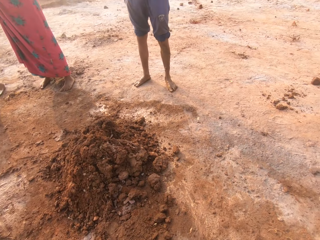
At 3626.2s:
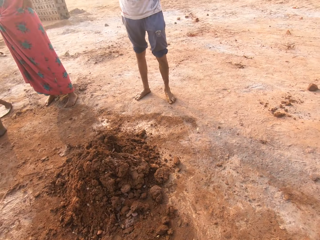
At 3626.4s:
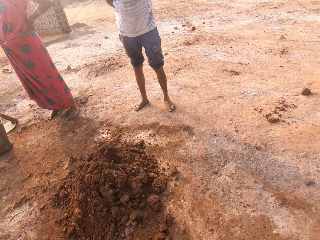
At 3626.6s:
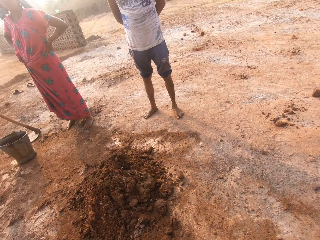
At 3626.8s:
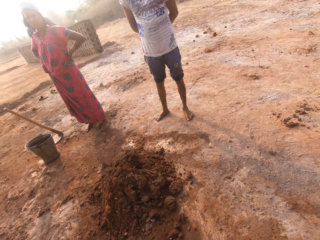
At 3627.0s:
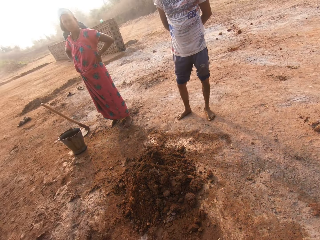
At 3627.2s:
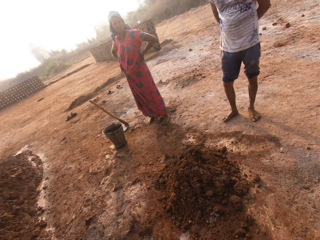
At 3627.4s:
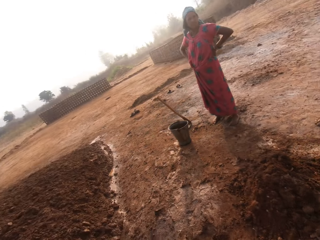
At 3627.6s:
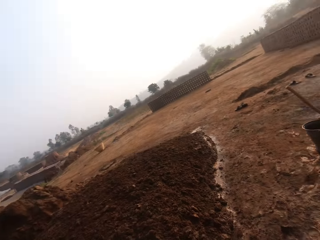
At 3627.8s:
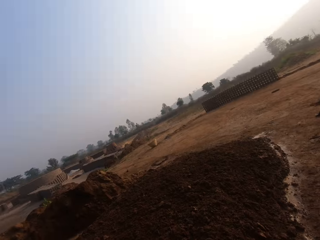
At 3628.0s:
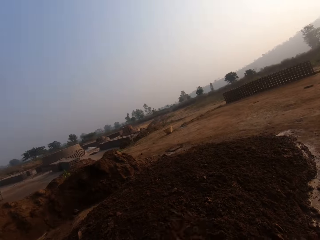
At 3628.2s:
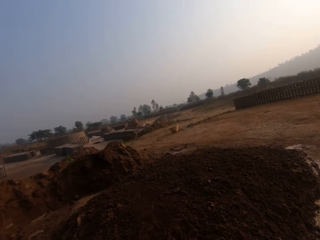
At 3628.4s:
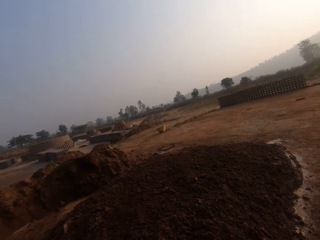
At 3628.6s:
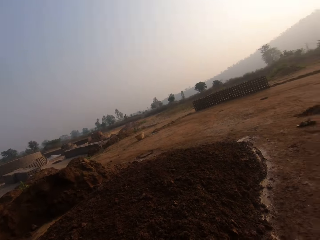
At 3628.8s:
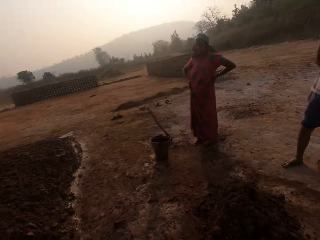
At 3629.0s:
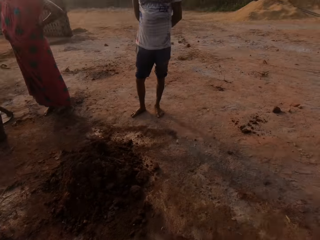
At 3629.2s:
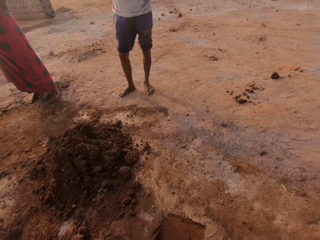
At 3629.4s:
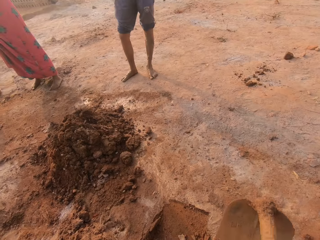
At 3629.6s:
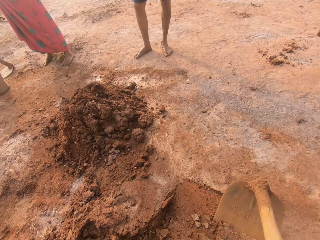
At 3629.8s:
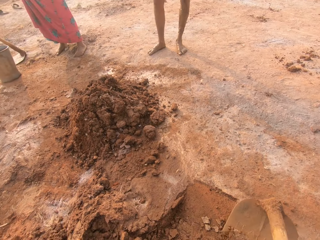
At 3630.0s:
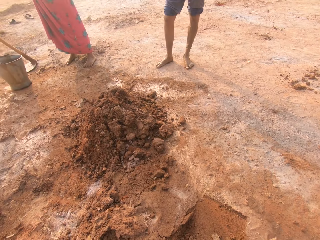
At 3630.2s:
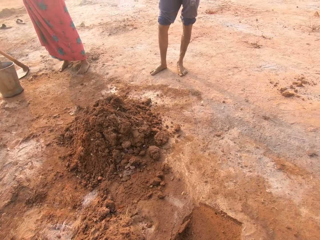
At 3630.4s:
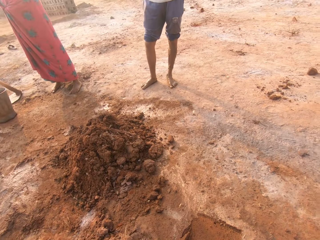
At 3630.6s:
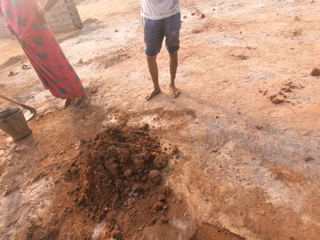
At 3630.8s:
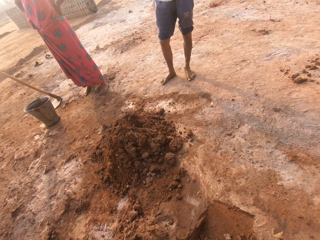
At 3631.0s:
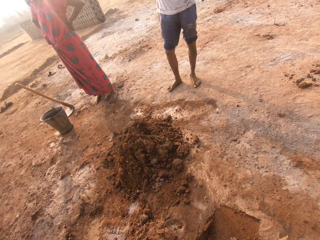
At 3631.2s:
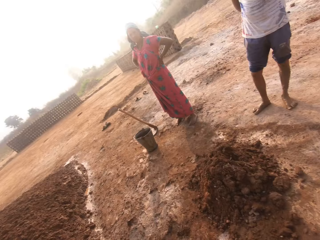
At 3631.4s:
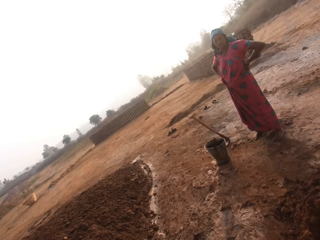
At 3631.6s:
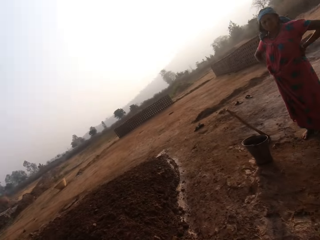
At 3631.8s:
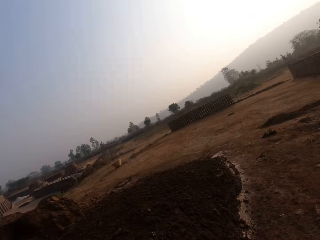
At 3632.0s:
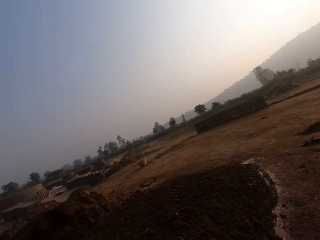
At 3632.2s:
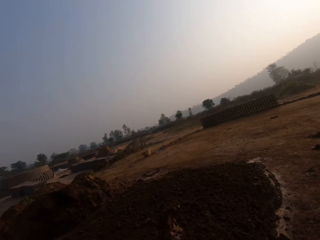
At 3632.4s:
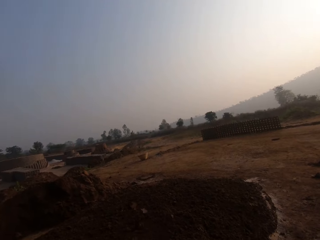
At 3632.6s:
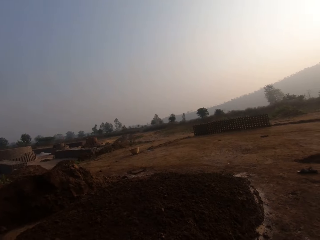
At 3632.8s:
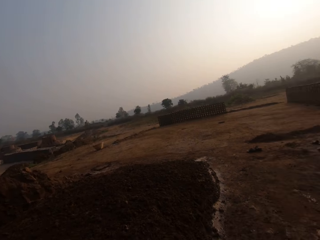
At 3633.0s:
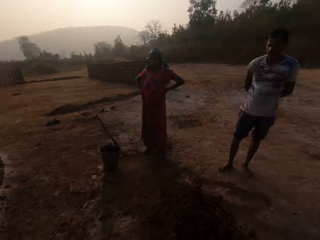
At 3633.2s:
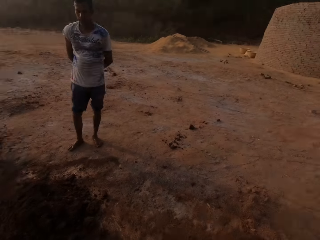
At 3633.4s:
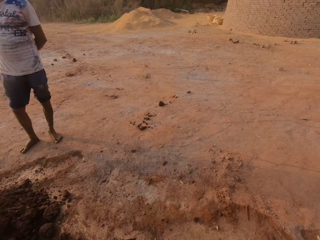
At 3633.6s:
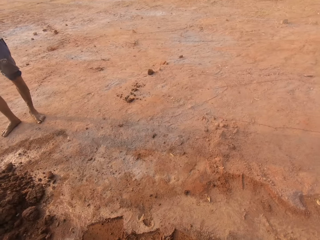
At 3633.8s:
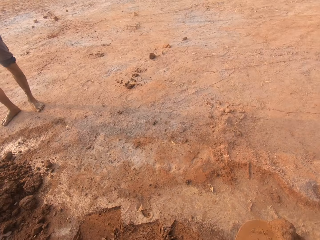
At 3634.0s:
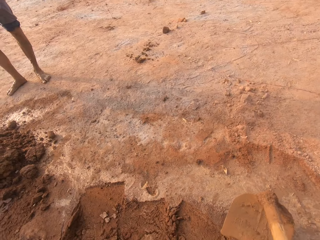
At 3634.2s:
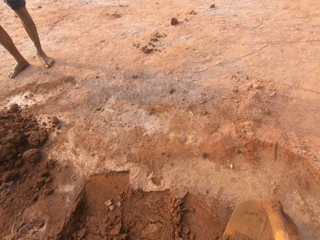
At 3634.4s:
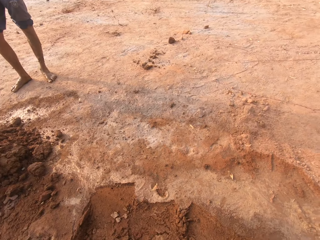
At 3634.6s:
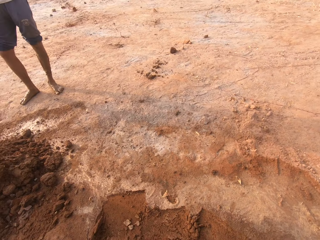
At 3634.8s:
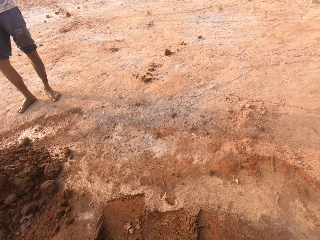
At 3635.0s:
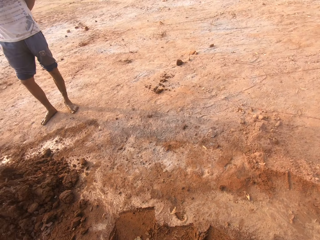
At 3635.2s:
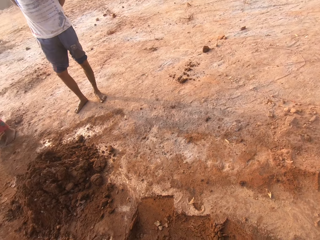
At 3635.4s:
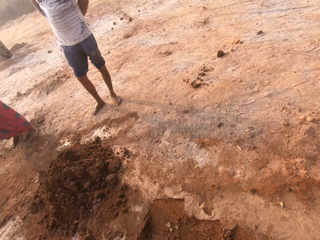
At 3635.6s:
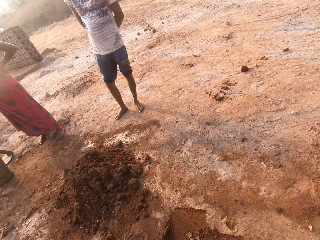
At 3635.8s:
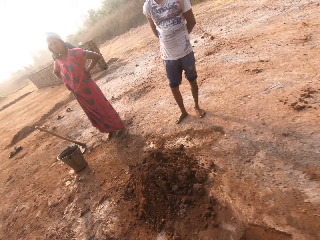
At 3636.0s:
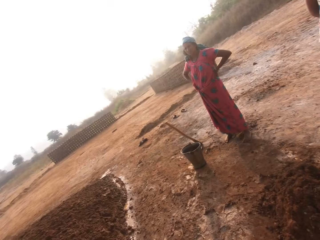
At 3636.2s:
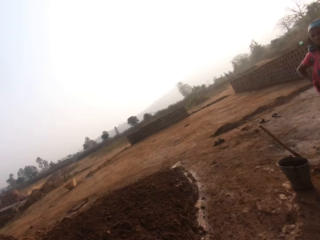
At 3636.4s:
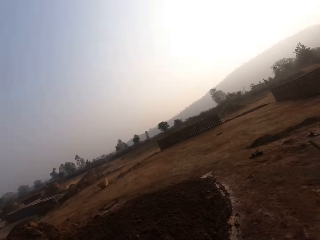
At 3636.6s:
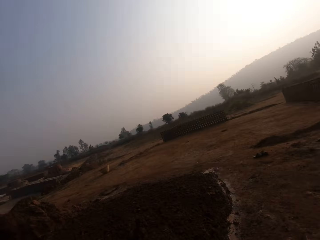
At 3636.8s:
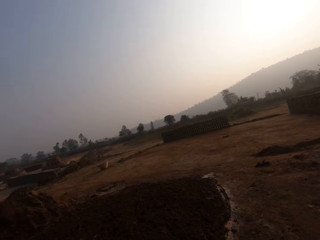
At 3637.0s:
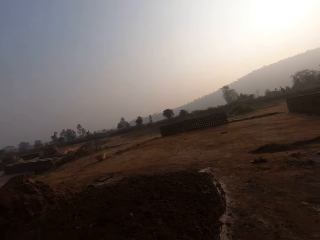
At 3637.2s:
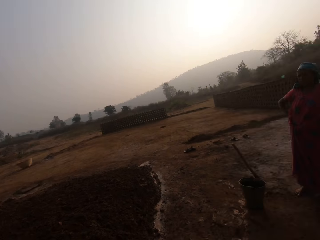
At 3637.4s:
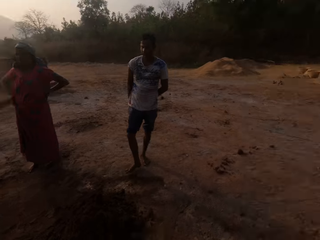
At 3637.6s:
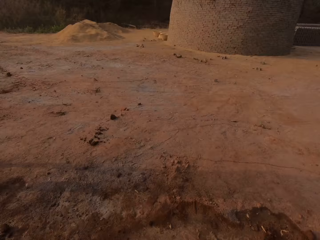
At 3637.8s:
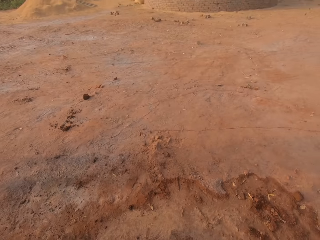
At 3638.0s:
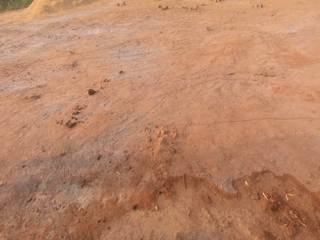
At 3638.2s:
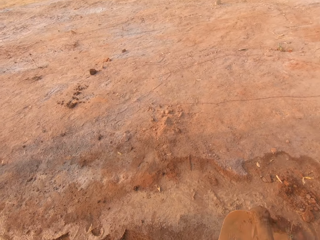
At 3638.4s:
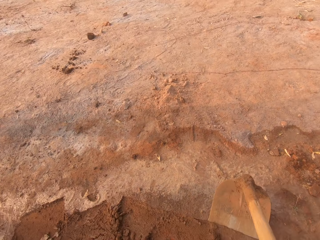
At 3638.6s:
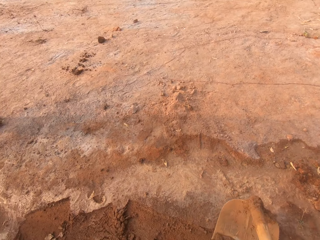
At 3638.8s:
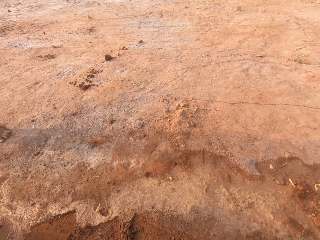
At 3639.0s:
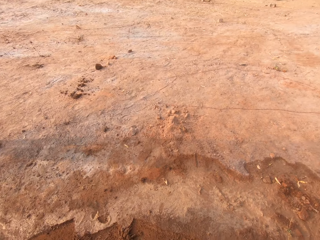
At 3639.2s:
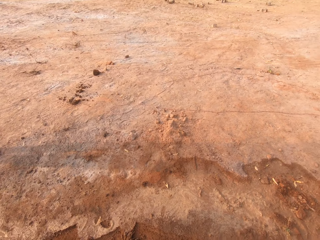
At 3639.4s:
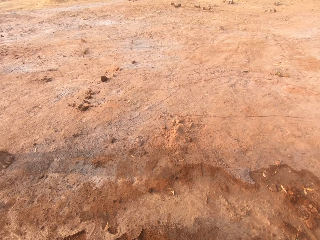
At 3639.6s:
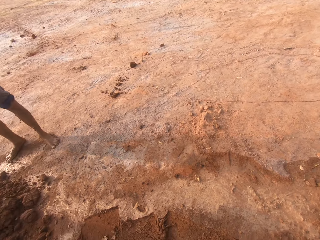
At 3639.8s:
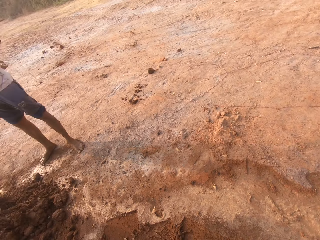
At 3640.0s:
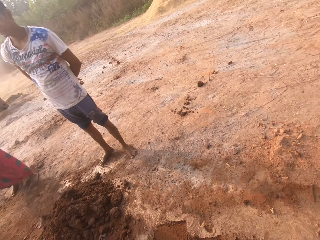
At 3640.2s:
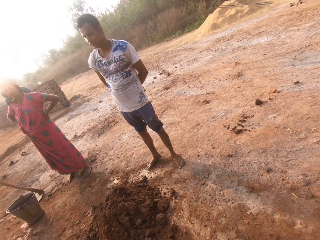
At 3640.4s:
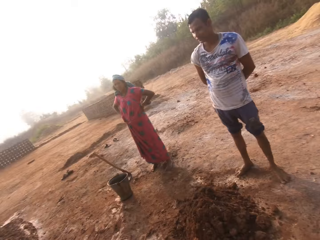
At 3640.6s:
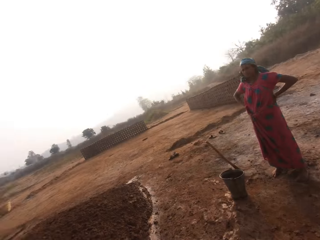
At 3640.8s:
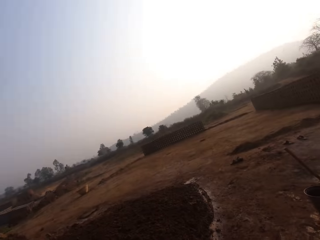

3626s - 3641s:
The camera wearer digs clay from the ground with the gardening hoe in his hands. He throws the clay on the heap of clay on the ground with the hoe in his hands. He digs clay from the ground with the hoe in his hands. He interacts with a woman and a man. He throws the clay on the heap of clay on the ground with the hoe in his hands. He moves around in the field. A man stands in the field. The camera wearer digs clay from the ground with the hoe in his hands. He throws the clay on the heap of clay on the ground with the hoe in his hands. He moves around in the field. He digs clay from the ground with the hoe in his hands.

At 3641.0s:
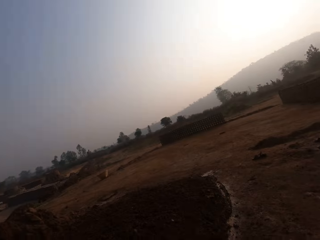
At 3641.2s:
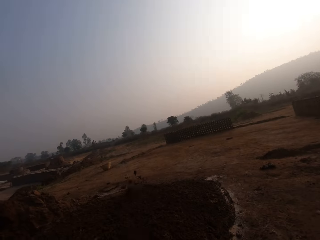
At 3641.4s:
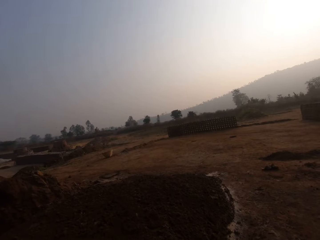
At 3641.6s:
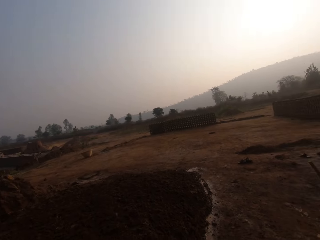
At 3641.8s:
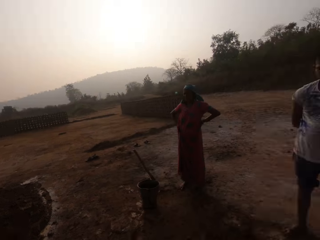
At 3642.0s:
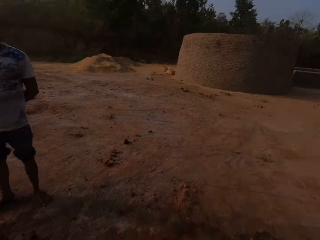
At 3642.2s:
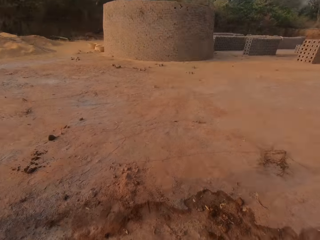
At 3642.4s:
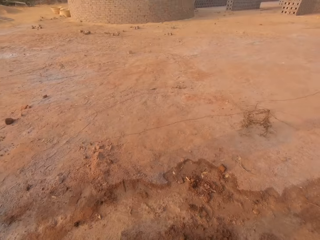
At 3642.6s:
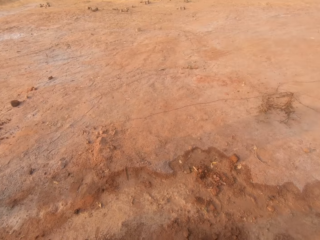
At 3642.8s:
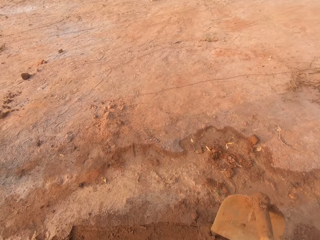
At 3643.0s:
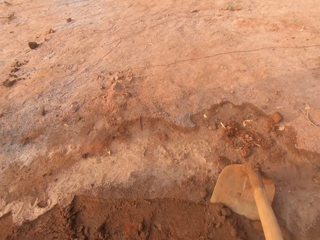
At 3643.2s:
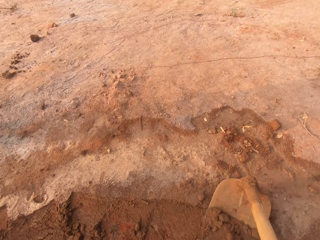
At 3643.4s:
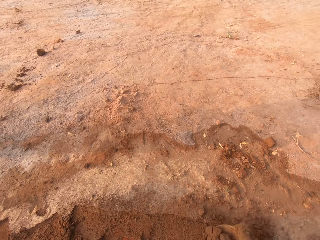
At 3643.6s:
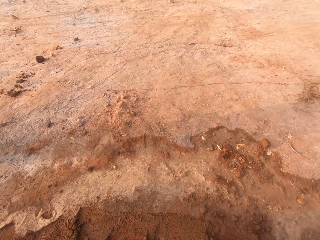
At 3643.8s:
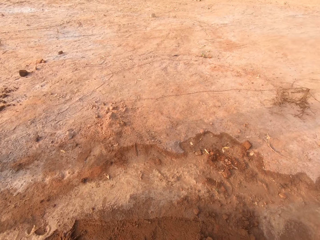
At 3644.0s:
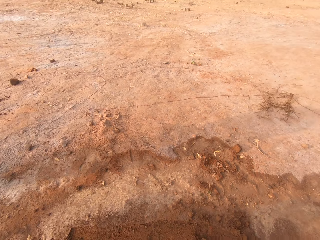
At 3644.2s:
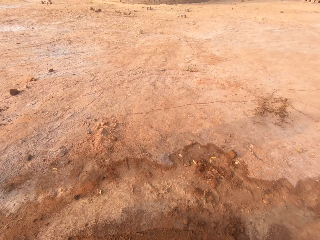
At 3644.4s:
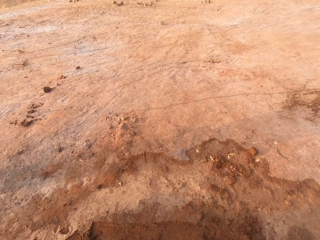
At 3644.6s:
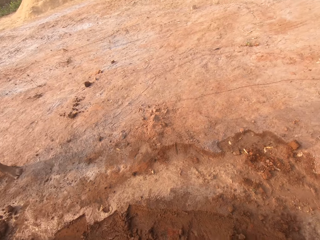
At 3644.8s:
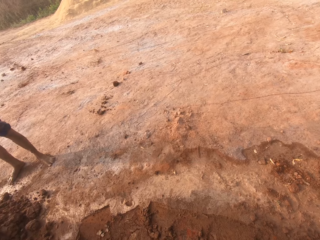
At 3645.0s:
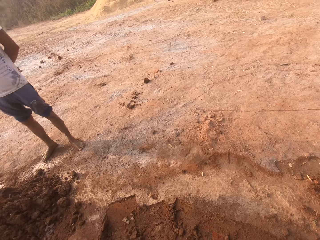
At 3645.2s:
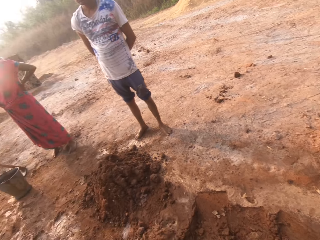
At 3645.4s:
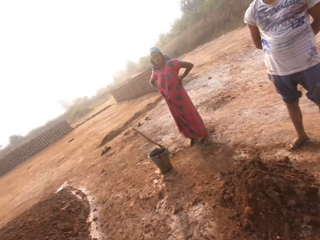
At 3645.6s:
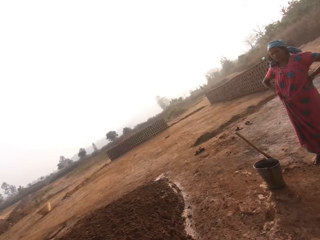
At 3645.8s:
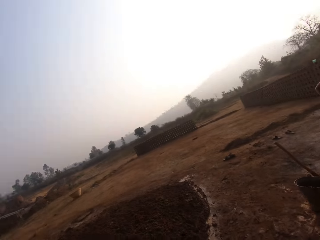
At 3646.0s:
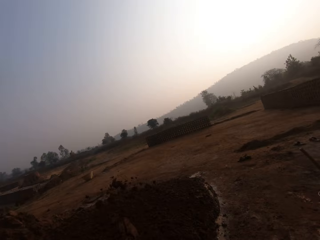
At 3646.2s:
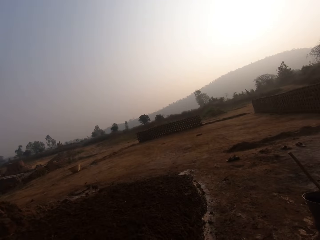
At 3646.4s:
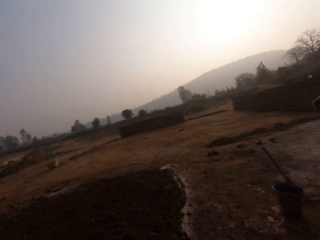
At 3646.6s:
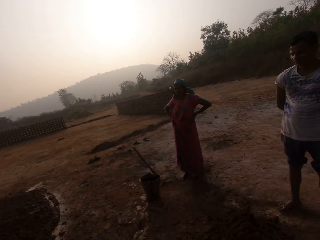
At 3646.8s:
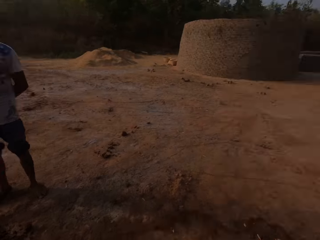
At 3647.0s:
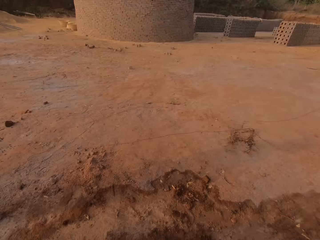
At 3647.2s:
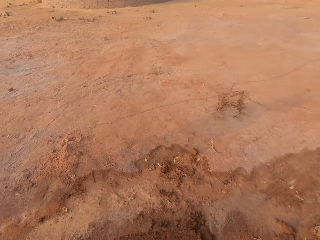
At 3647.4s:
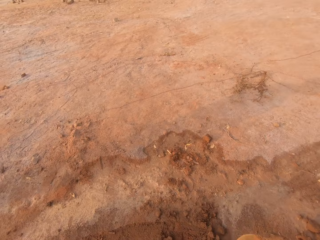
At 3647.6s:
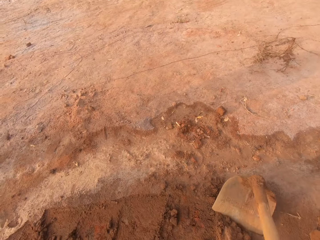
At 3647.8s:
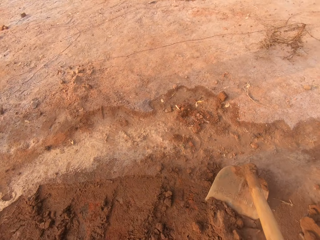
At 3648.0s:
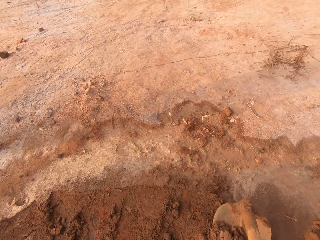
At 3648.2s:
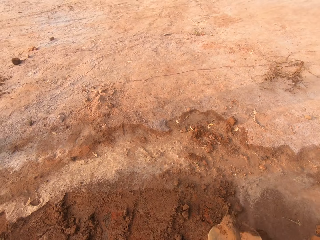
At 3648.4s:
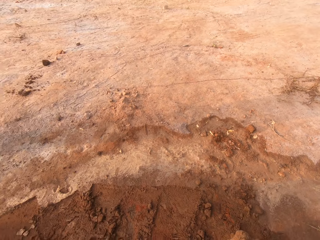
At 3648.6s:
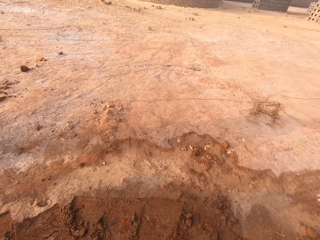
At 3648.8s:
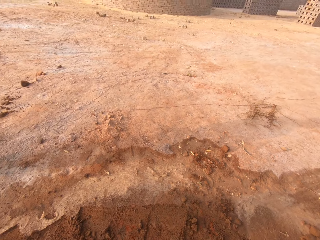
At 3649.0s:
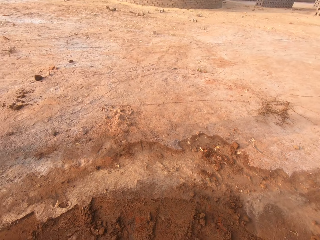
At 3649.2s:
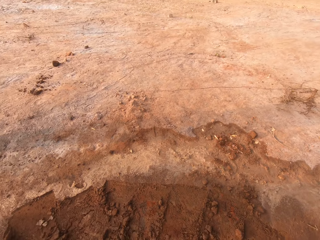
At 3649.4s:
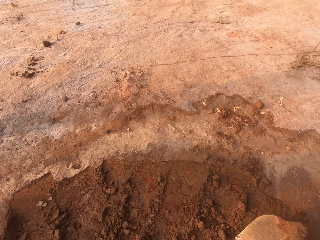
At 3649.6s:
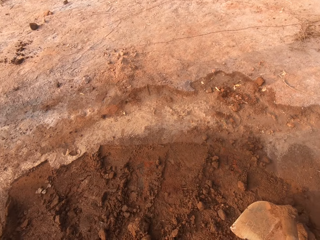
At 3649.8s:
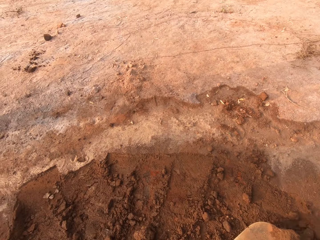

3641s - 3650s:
The camera wearer throws the clay on the heap of clay on the ground with the gardening hoe in his hands. He moves around in the field. He digs clay from the ground with the hoe in his hands. He throws the clay on the heap of clay on the ground with the hoe in his hands. He moves around in the field. He digs clay from the ground with the hoe in his hands.
